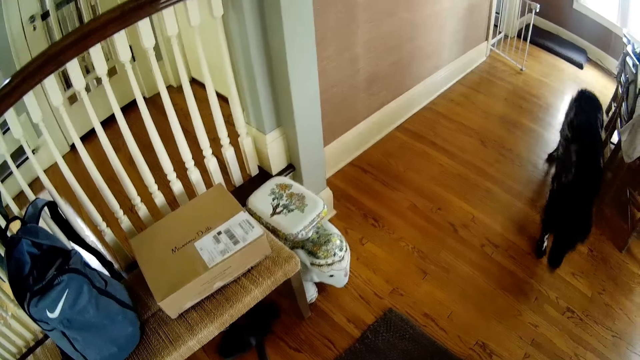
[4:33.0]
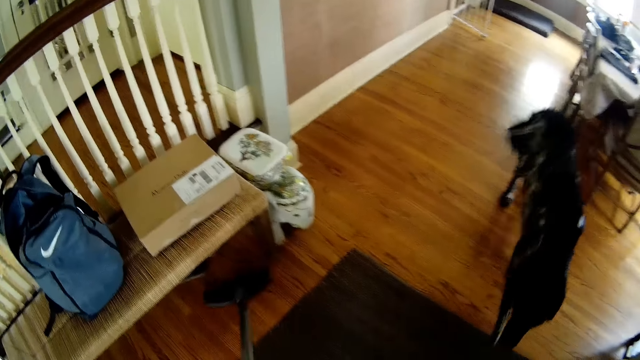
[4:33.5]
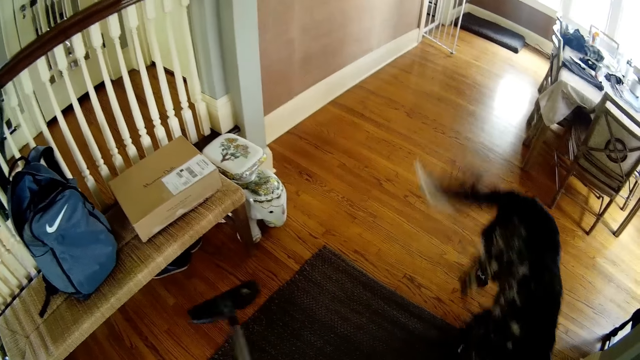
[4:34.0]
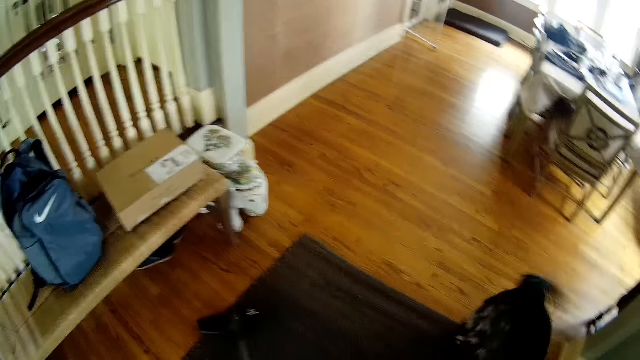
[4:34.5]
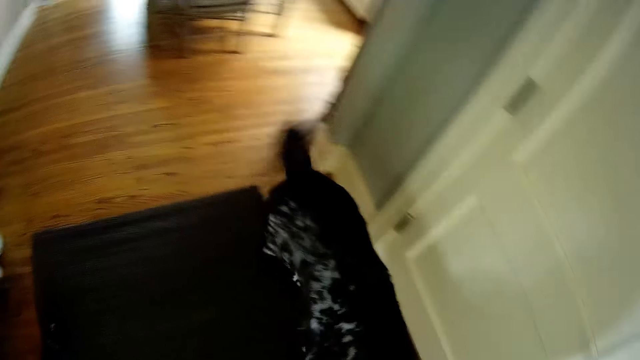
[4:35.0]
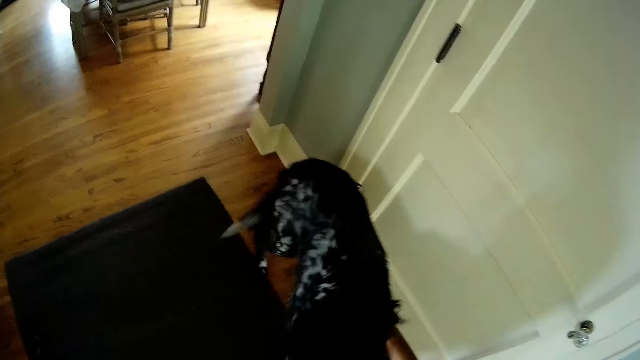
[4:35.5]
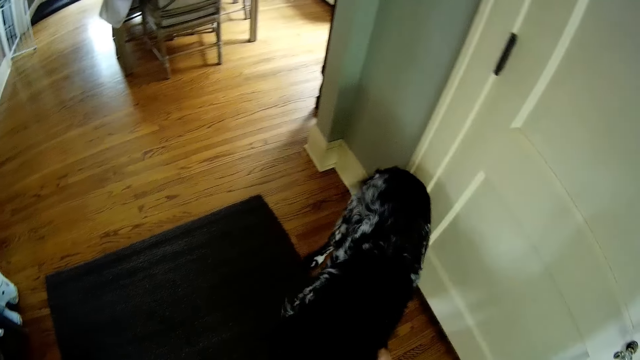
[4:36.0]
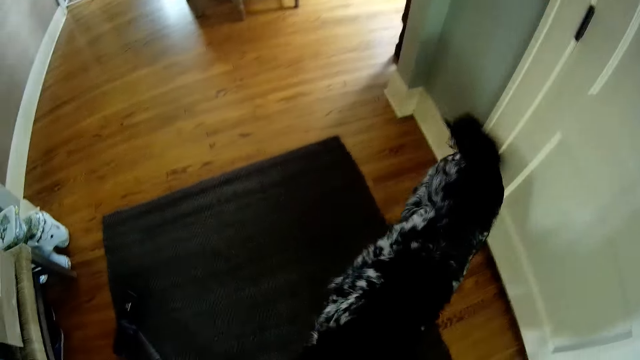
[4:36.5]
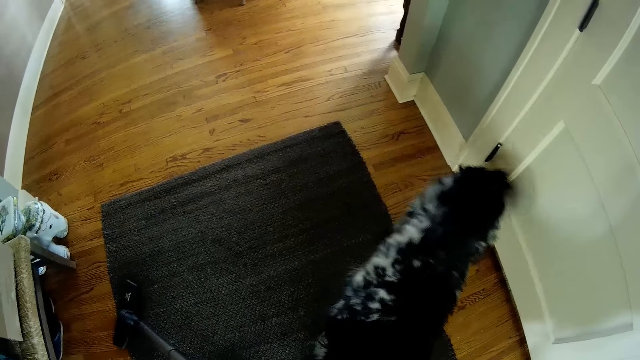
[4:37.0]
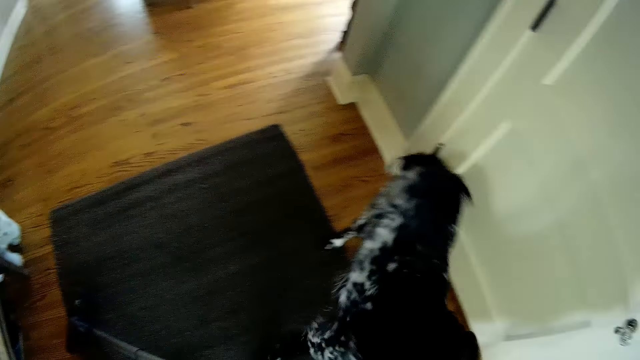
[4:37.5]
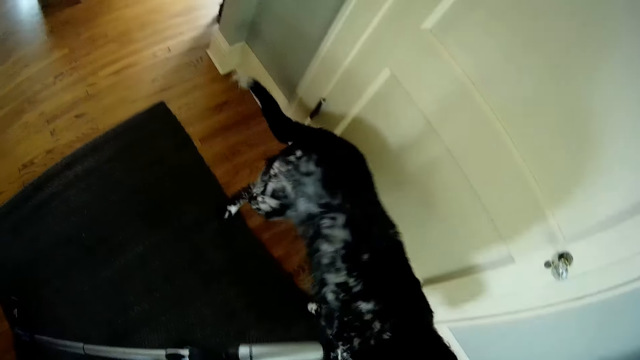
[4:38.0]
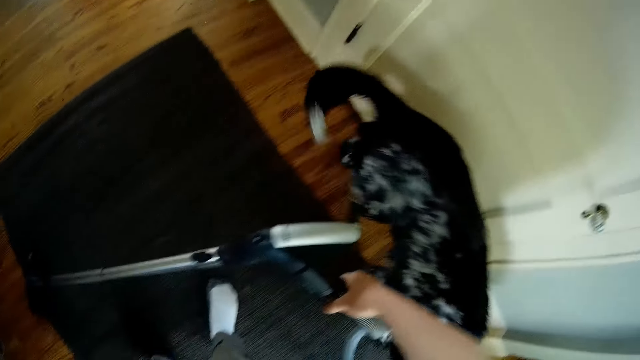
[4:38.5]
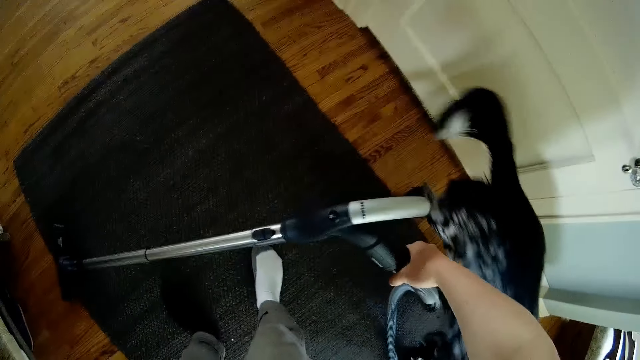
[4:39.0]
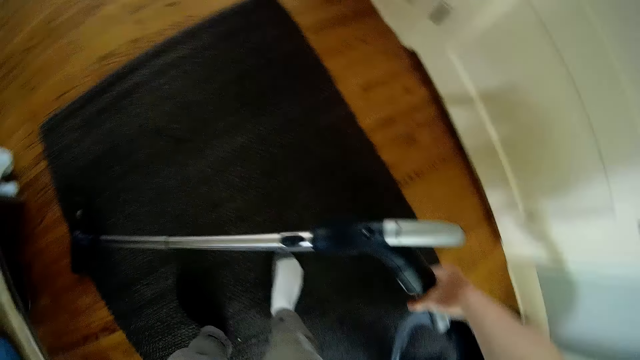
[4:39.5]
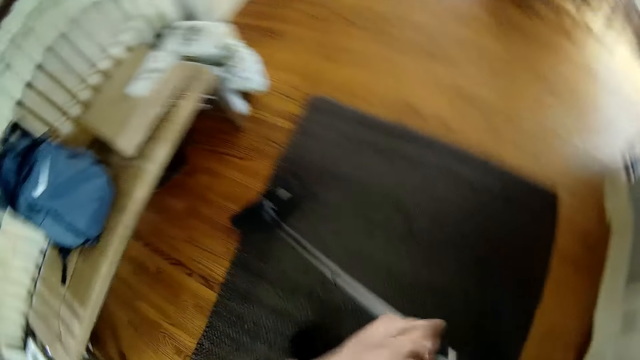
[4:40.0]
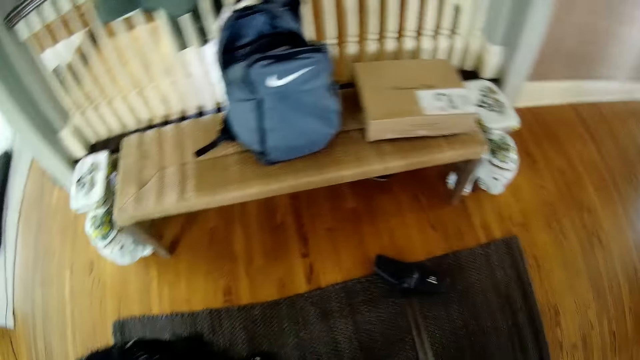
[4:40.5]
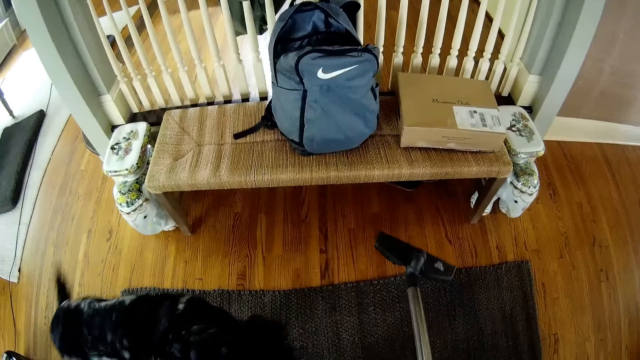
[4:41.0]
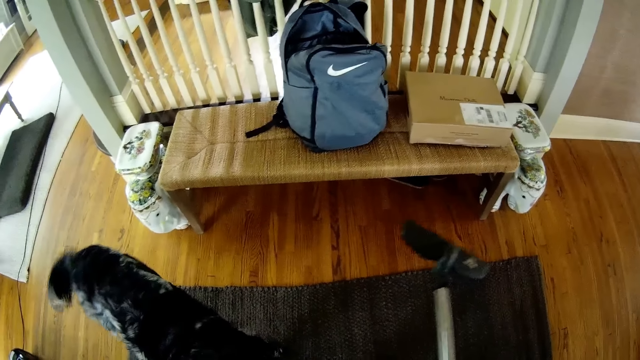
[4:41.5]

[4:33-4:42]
The camera wearer plays with the dog. They pet the dog. They hold the vacuum cleaner.

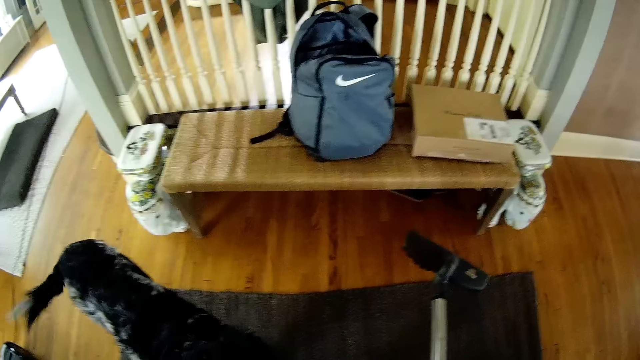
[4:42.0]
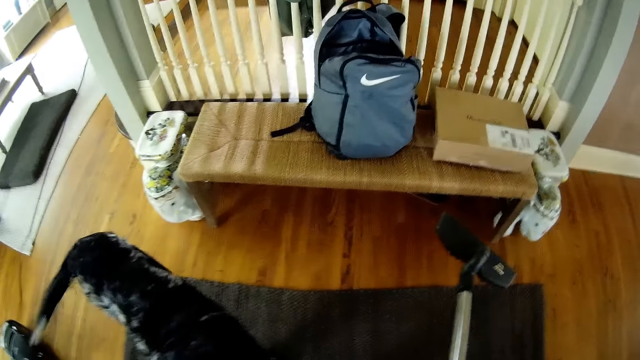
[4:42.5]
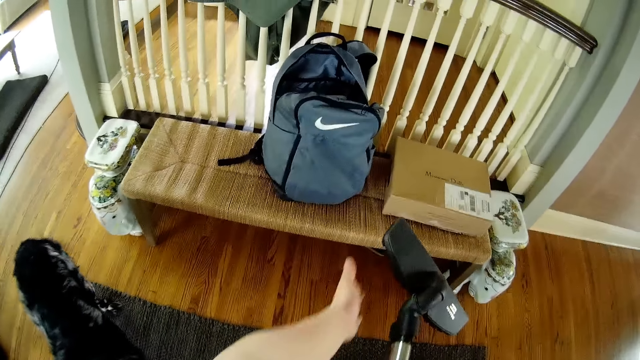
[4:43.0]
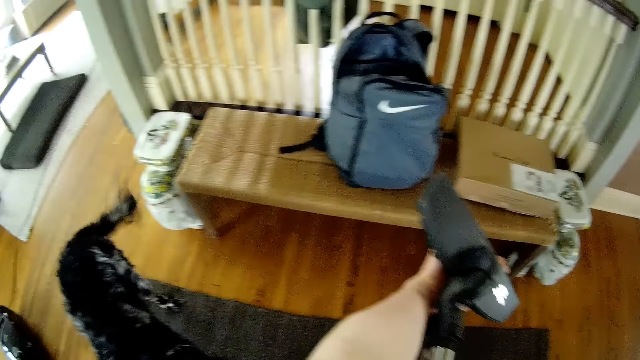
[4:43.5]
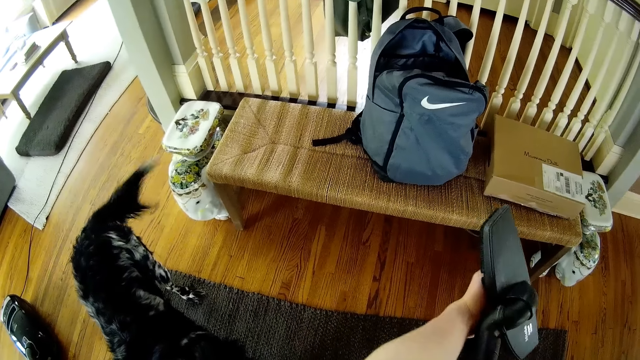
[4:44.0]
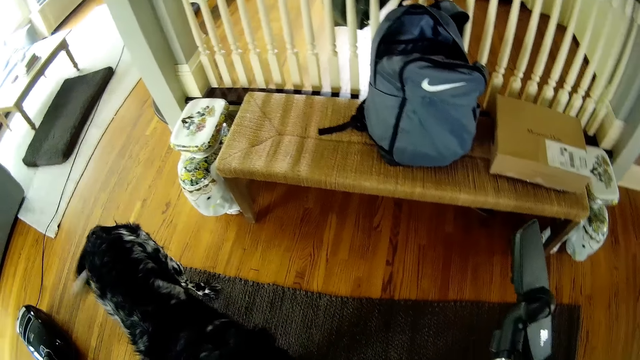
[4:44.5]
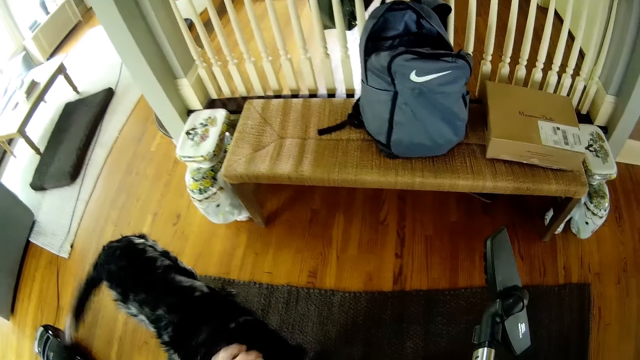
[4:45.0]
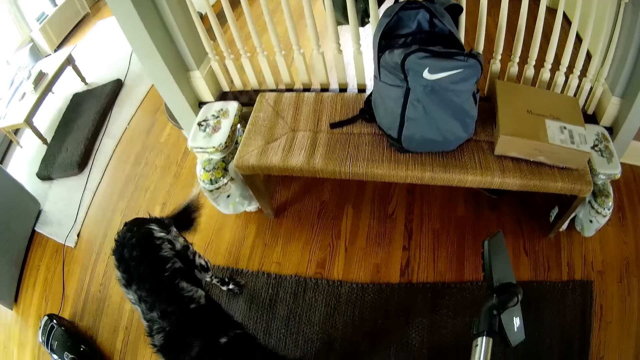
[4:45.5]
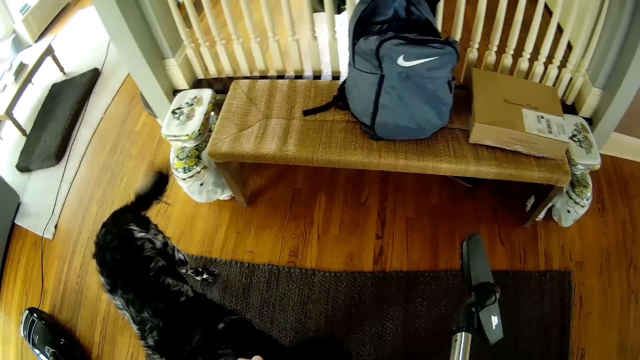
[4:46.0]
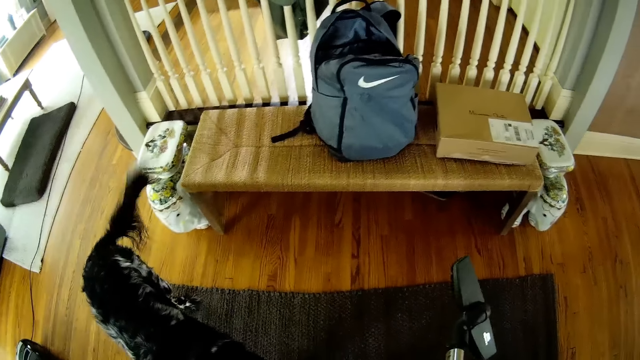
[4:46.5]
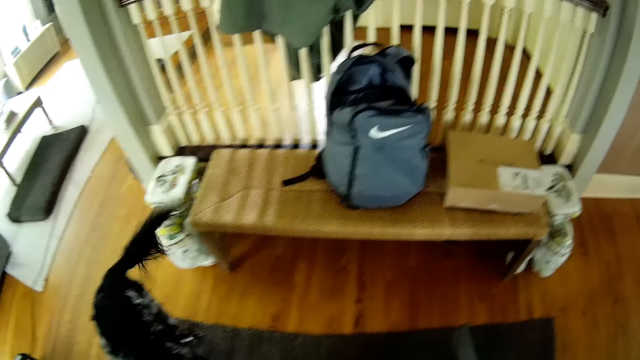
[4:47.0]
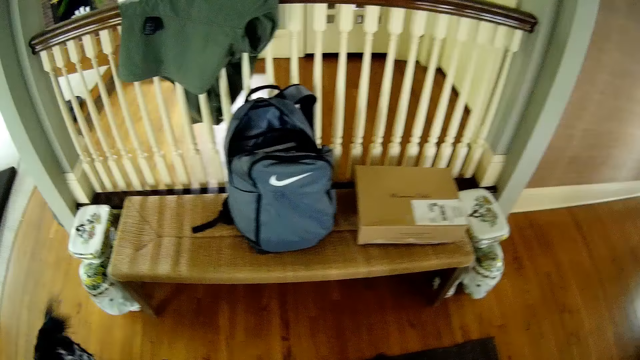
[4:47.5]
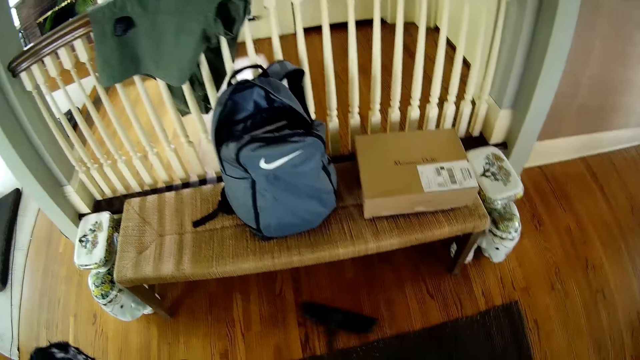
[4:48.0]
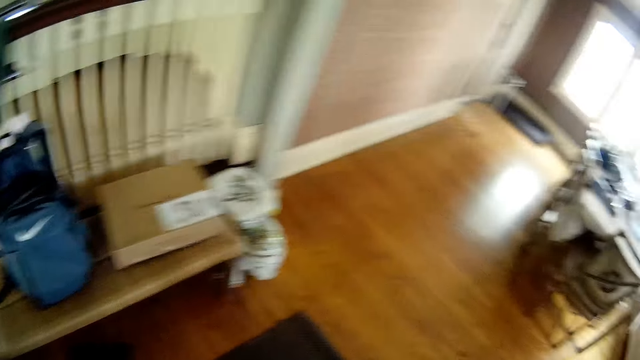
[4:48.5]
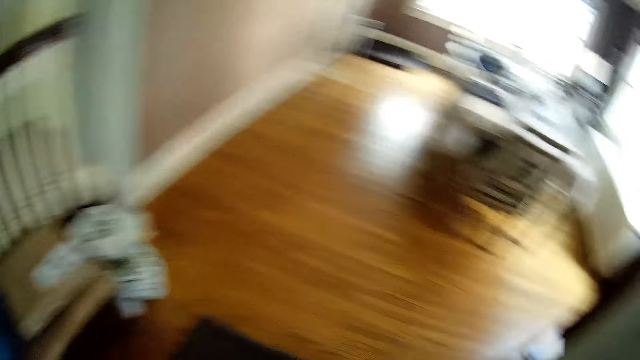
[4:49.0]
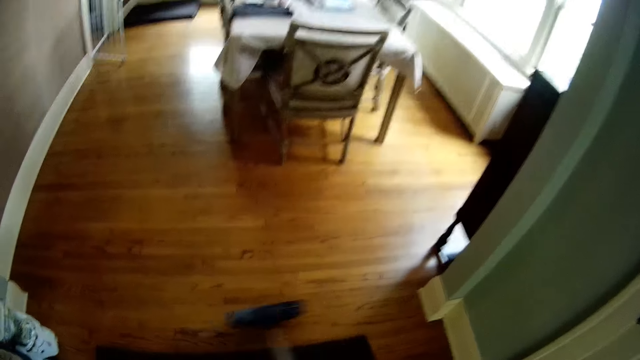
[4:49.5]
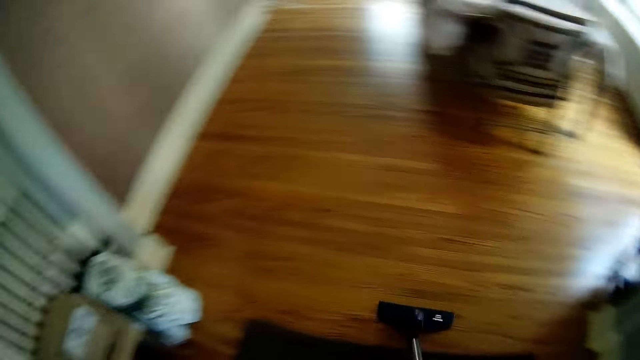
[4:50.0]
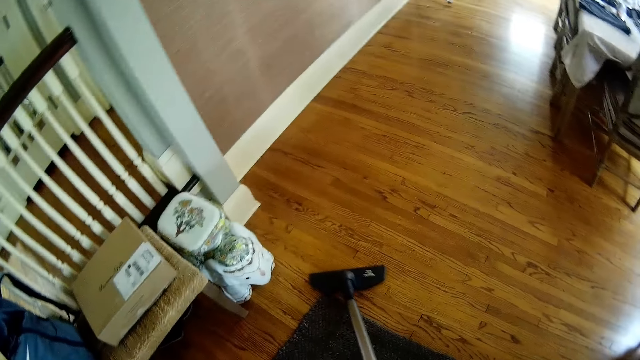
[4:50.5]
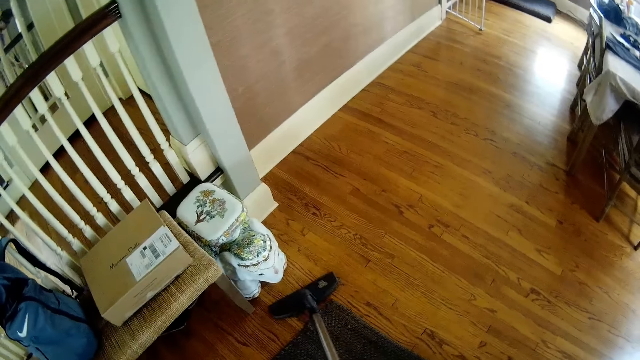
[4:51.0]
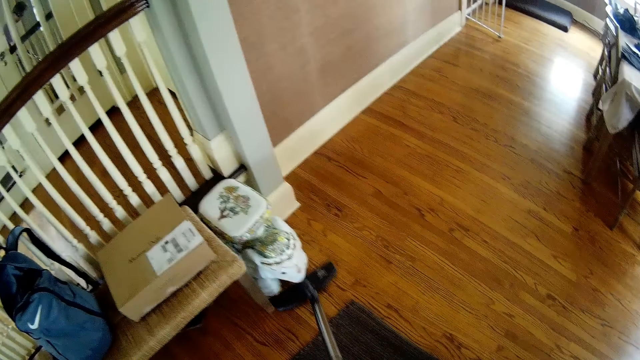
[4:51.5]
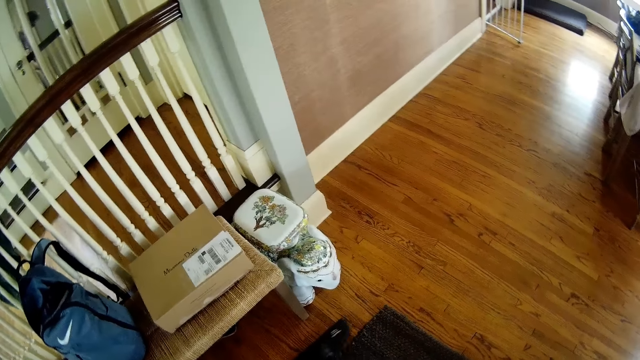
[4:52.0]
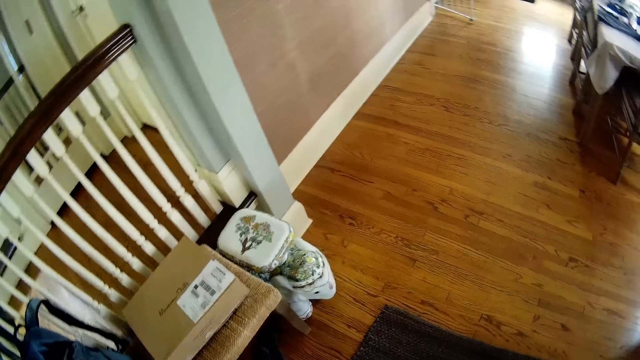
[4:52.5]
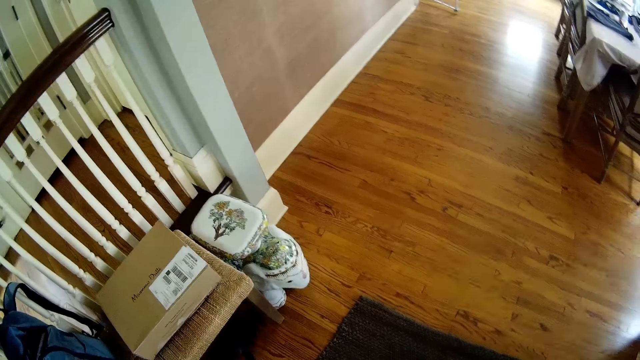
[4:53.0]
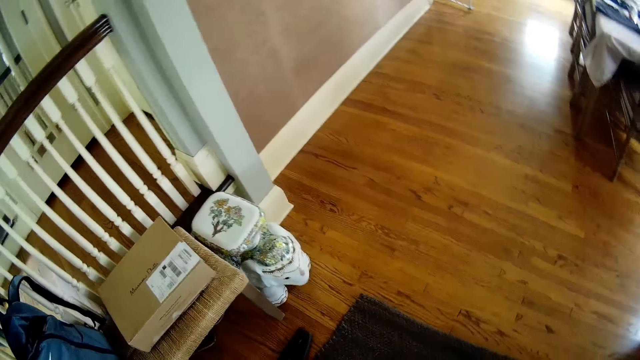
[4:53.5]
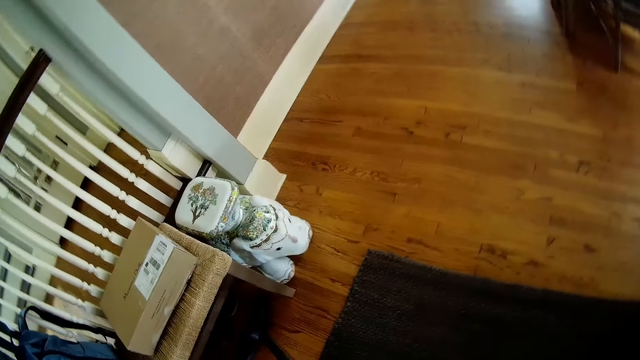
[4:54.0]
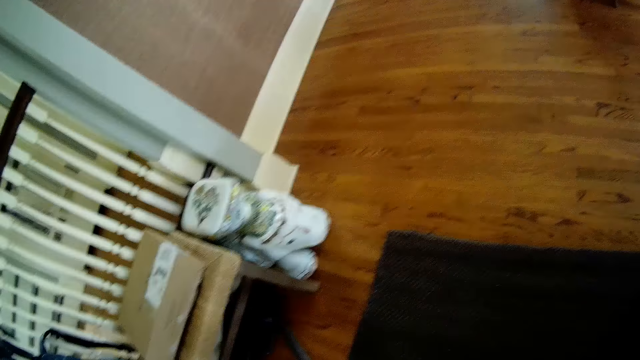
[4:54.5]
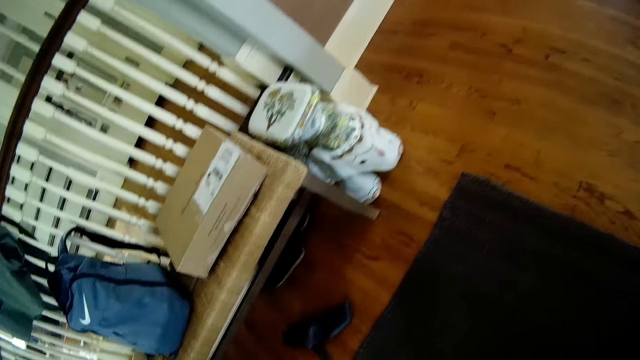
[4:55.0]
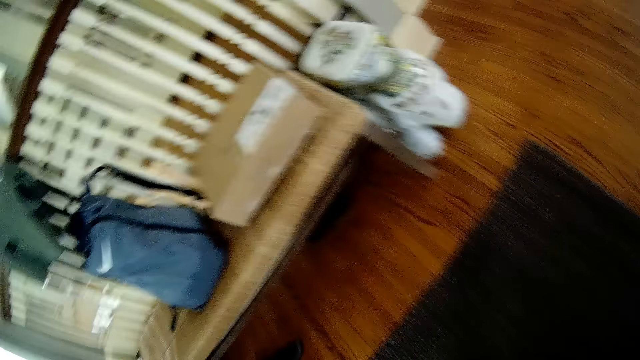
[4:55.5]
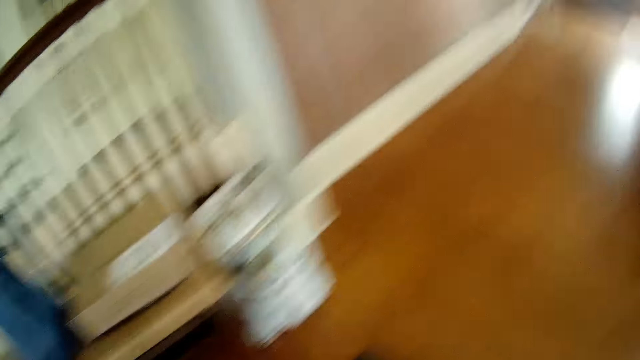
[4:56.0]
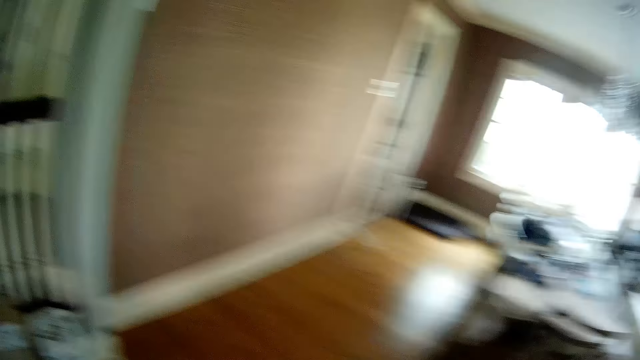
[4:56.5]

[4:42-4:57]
The camera wearer places his hands under the floor brush of the vacuum cleaner. He feels the vacuum cleaner with his left hand. He pets the dog and holds the vacuum cleaner. He sweeps the floor with the vacuum cleaner brush in his hands.
